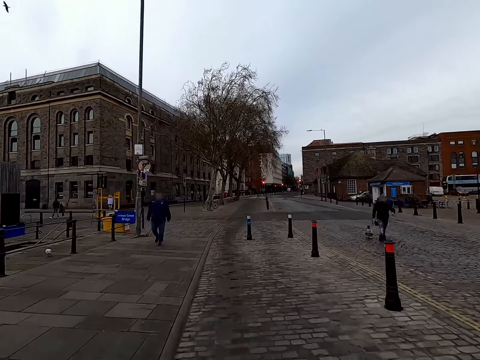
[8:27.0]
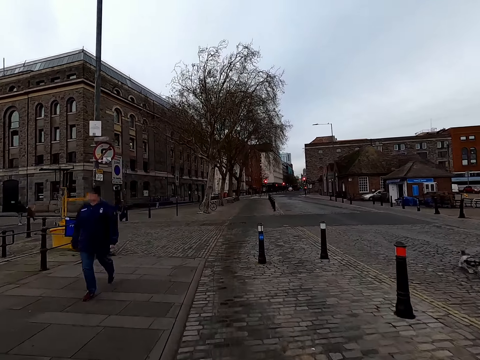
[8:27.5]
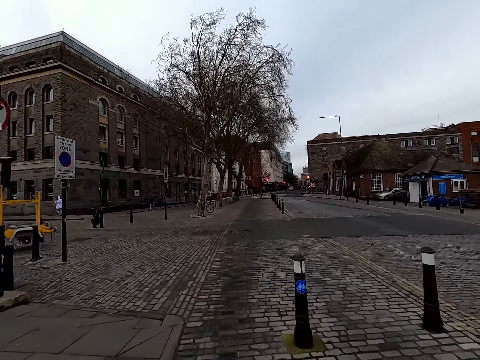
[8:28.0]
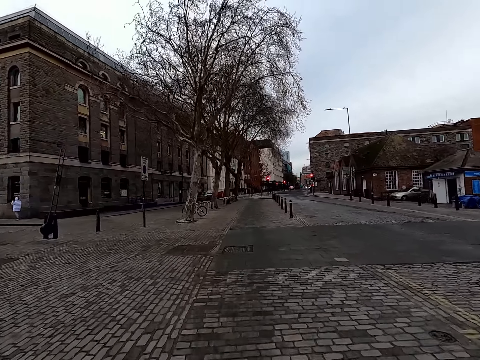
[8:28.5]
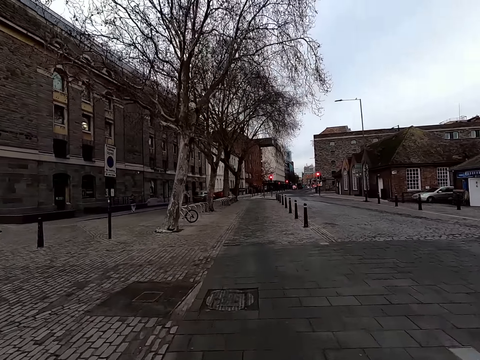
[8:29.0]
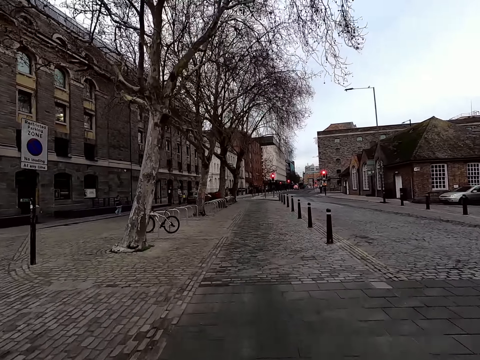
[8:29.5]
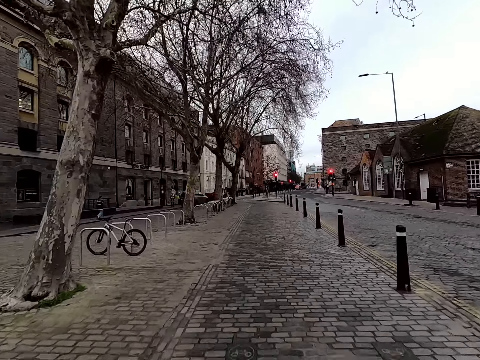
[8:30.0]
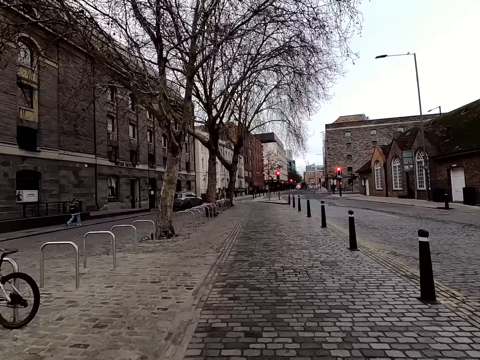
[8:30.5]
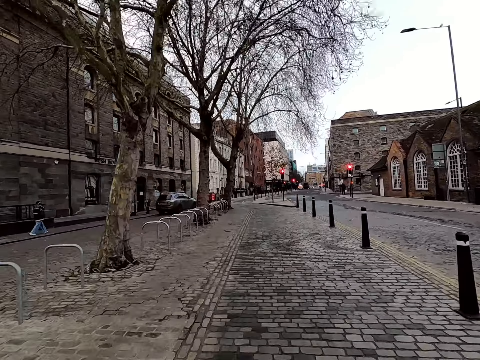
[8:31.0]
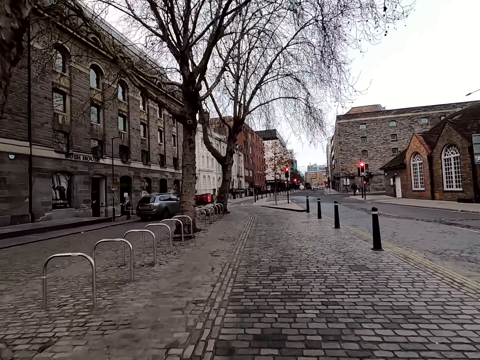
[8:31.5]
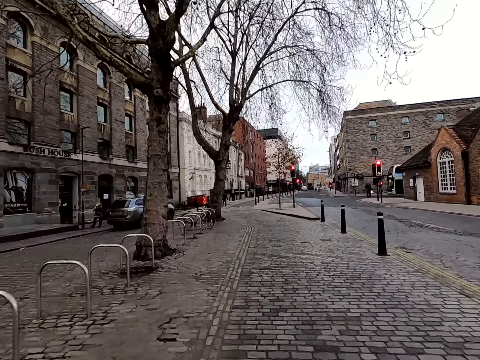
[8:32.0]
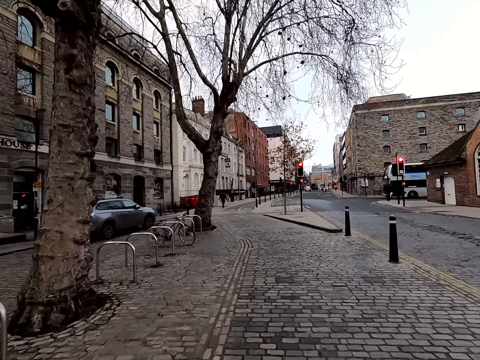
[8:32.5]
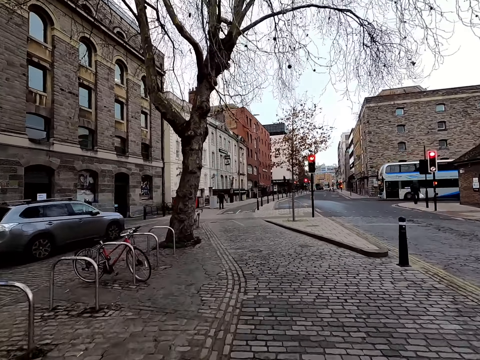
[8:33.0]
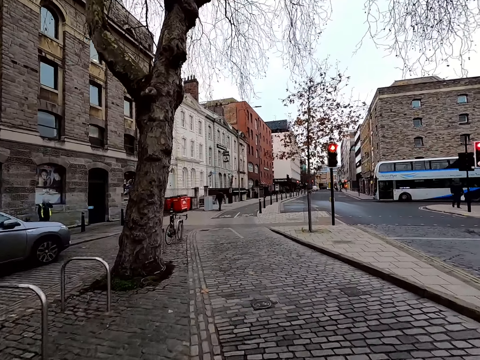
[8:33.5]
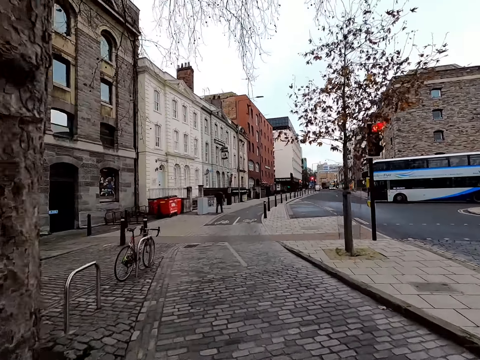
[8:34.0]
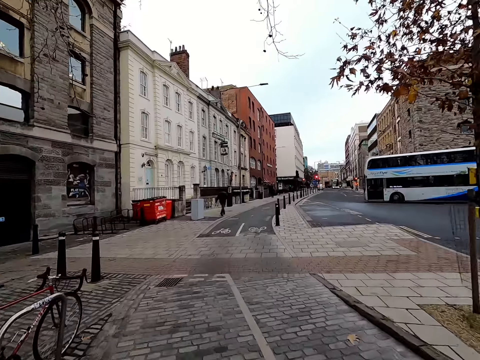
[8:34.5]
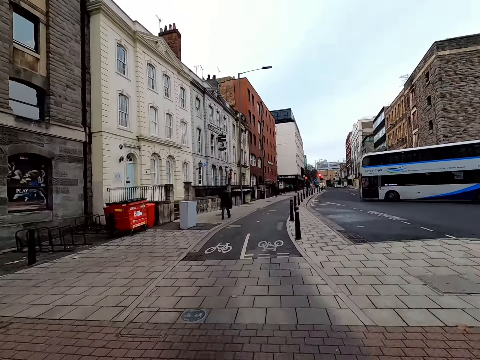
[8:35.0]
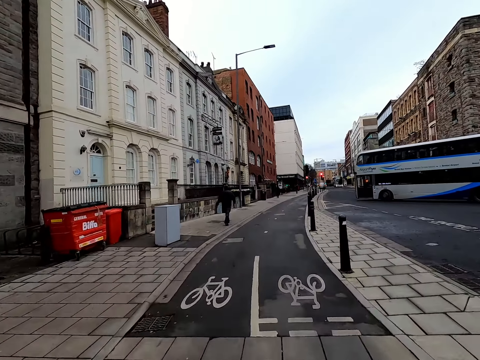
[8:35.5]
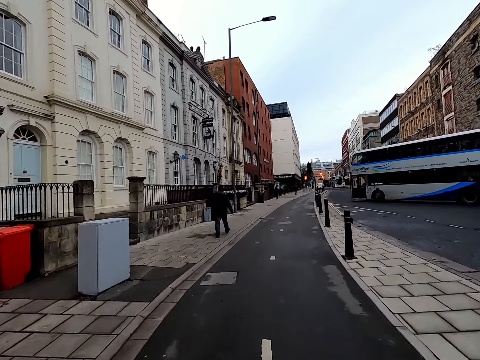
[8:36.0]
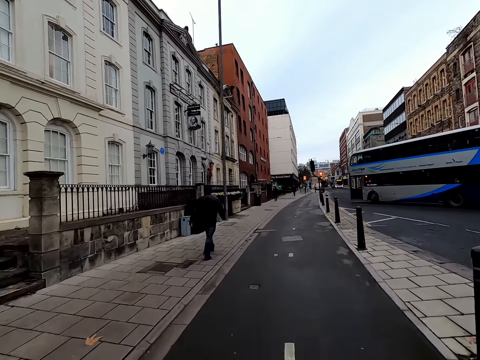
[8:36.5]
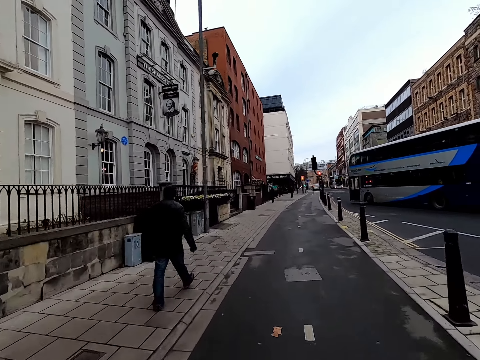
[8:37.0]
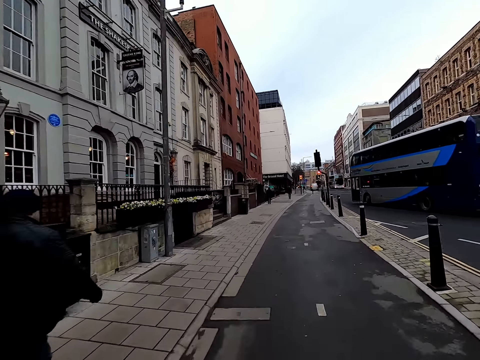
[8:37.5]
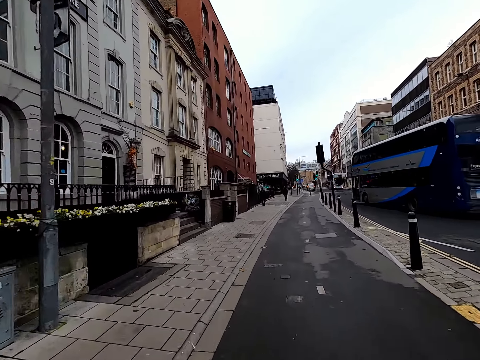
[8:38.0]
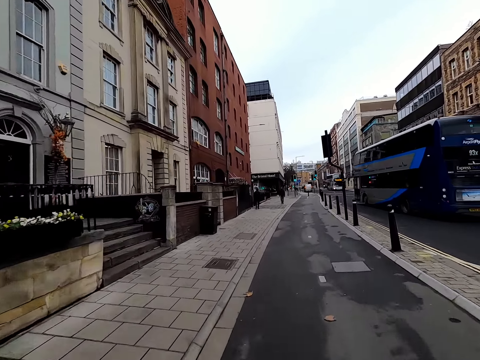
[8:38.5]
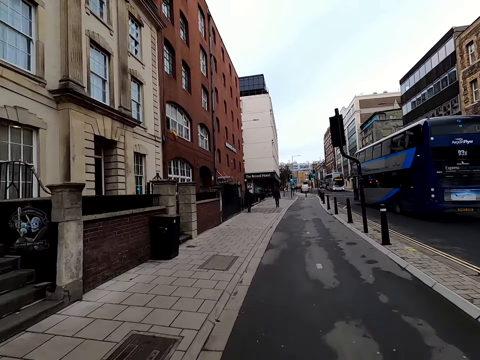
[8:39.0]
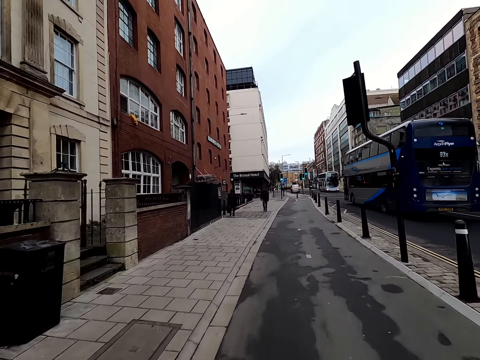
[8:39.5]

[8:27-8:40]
The camera wearer rides past a man. They ride past another man.

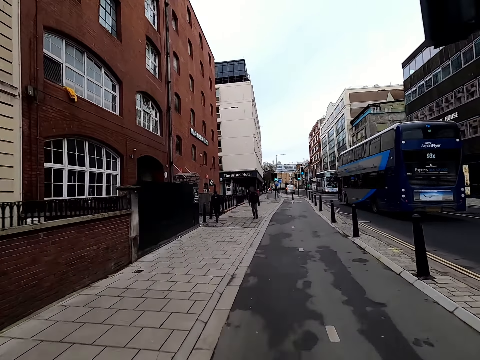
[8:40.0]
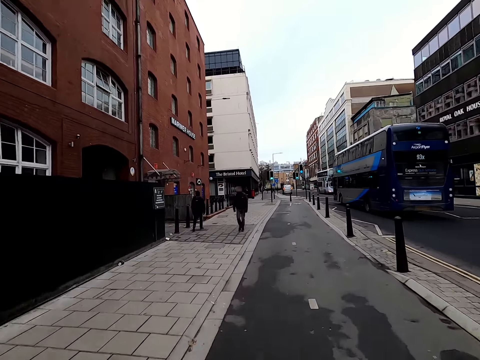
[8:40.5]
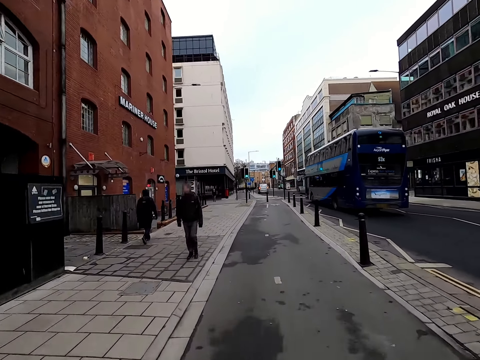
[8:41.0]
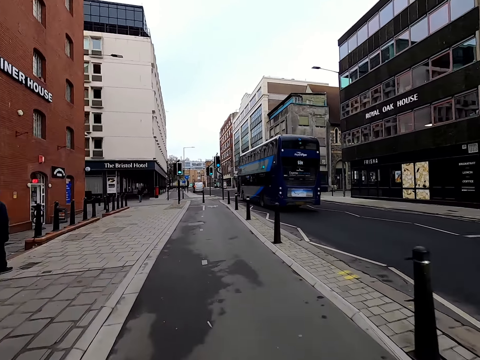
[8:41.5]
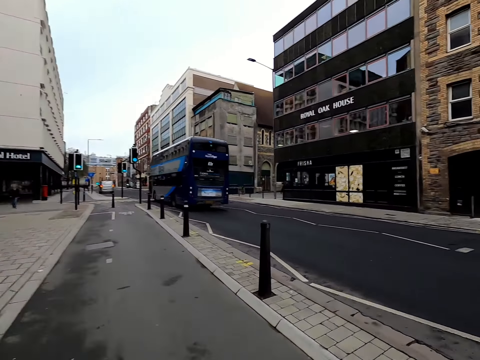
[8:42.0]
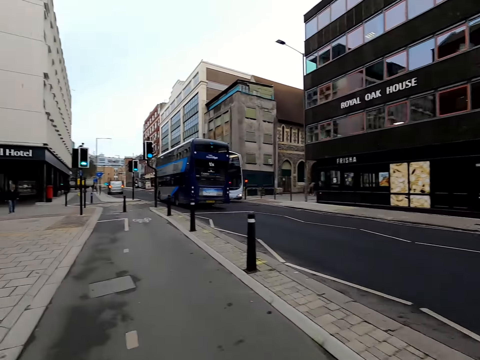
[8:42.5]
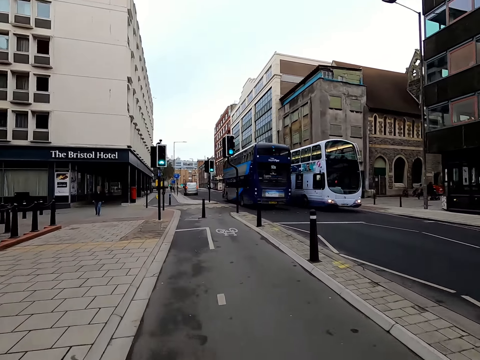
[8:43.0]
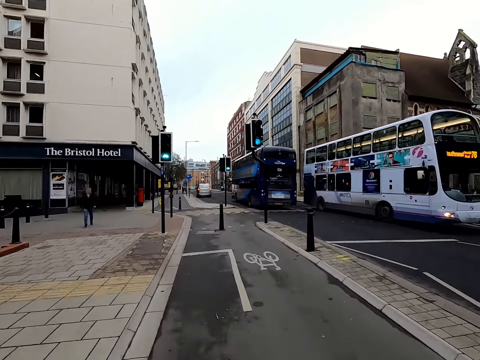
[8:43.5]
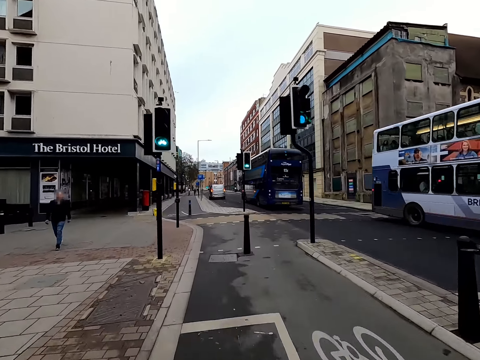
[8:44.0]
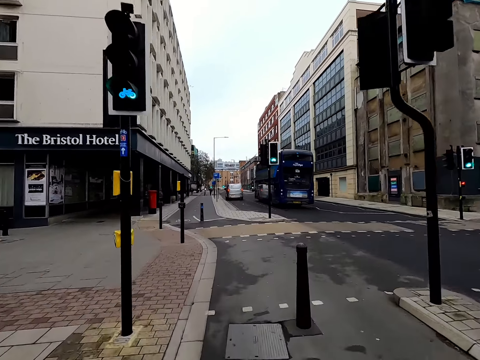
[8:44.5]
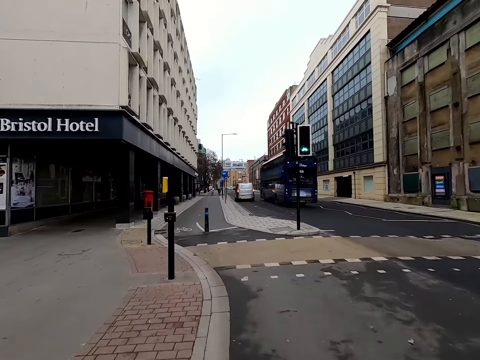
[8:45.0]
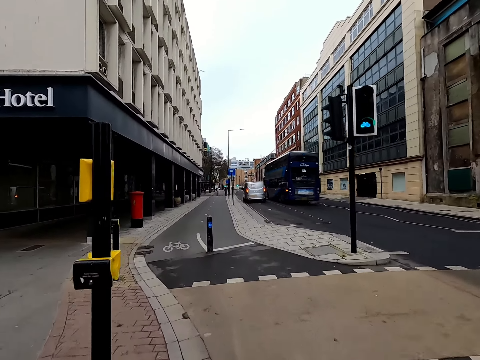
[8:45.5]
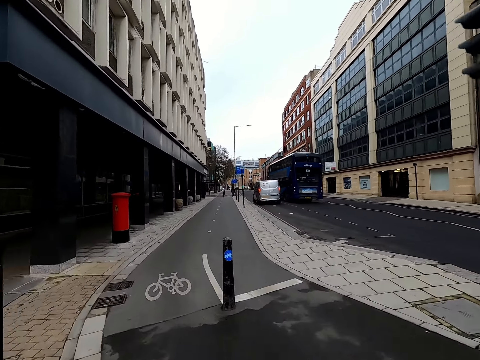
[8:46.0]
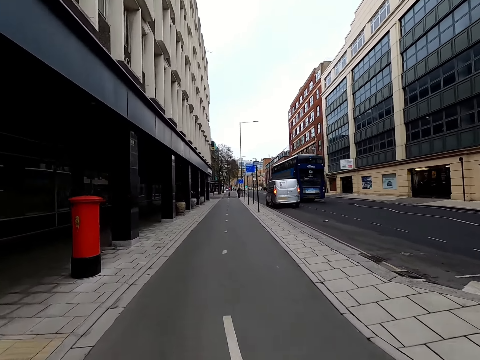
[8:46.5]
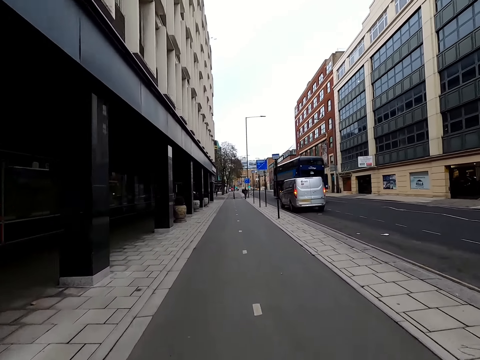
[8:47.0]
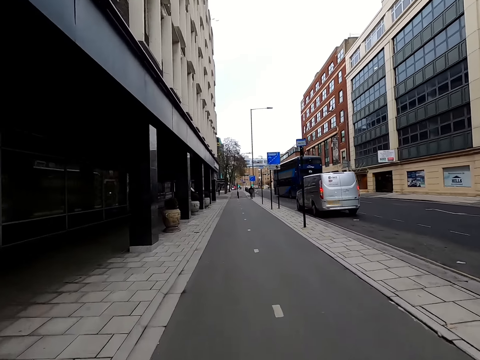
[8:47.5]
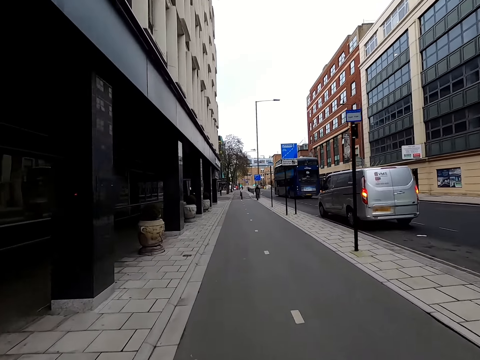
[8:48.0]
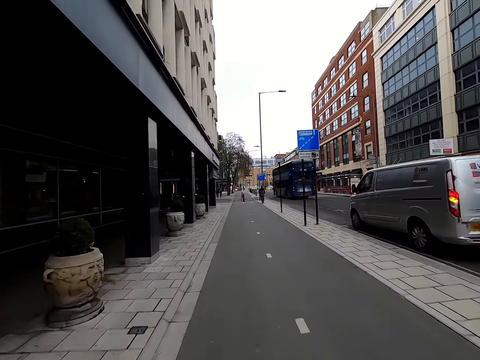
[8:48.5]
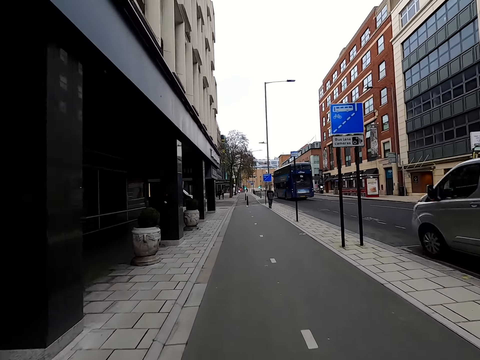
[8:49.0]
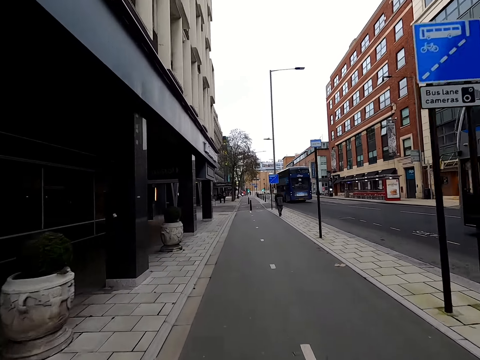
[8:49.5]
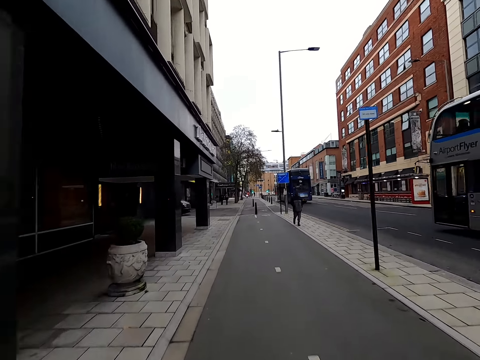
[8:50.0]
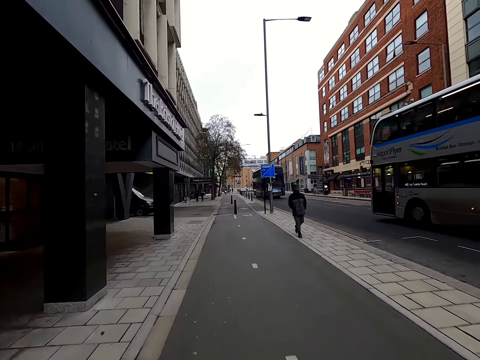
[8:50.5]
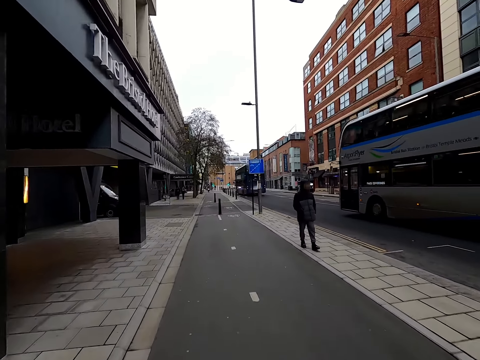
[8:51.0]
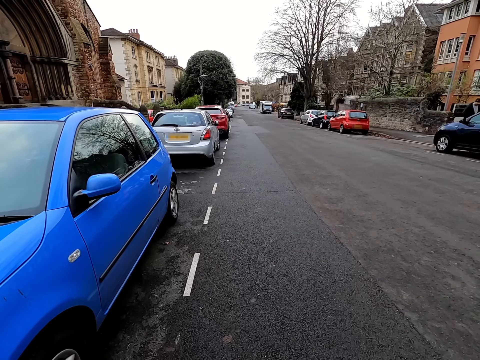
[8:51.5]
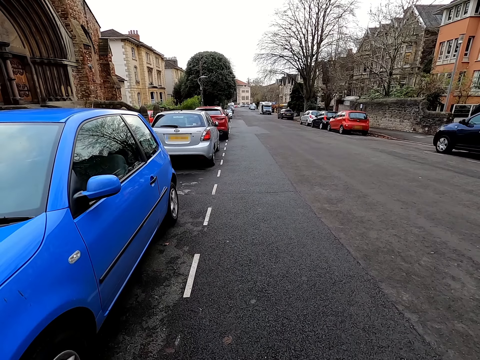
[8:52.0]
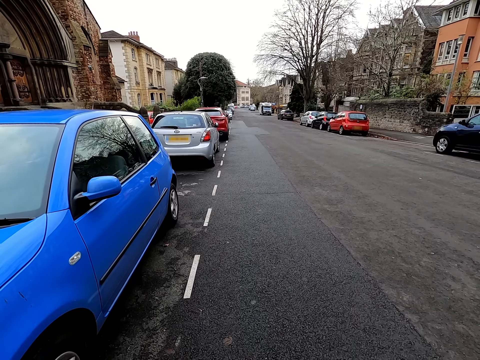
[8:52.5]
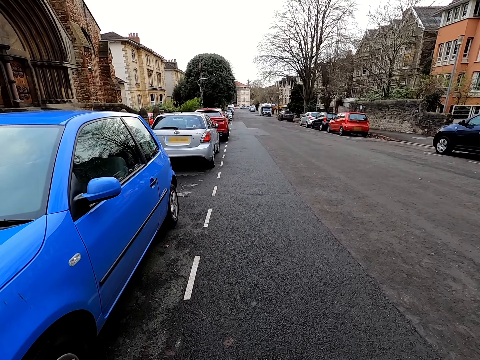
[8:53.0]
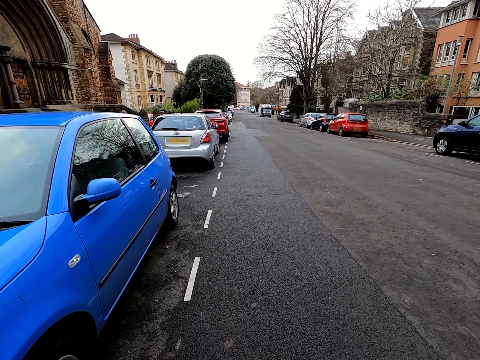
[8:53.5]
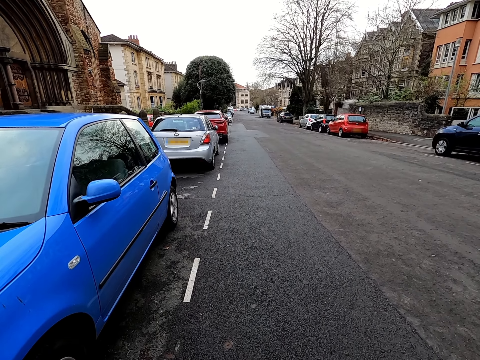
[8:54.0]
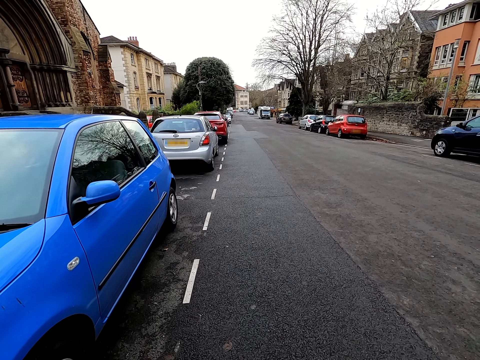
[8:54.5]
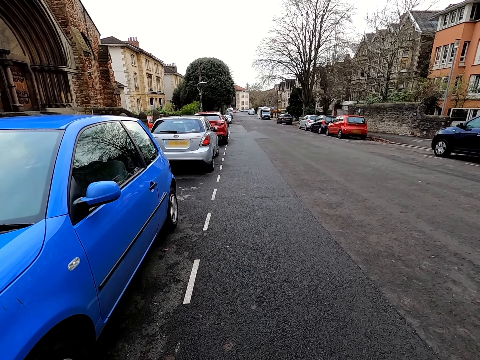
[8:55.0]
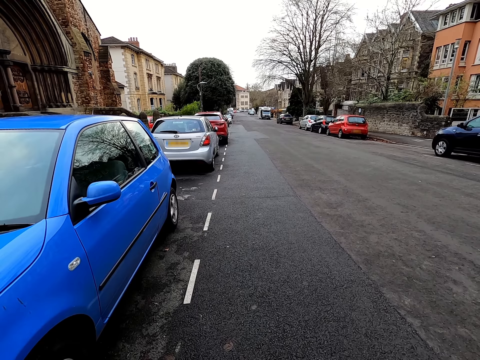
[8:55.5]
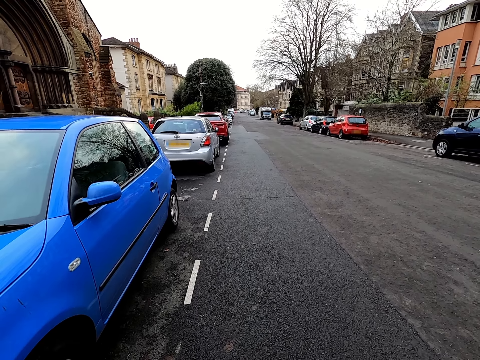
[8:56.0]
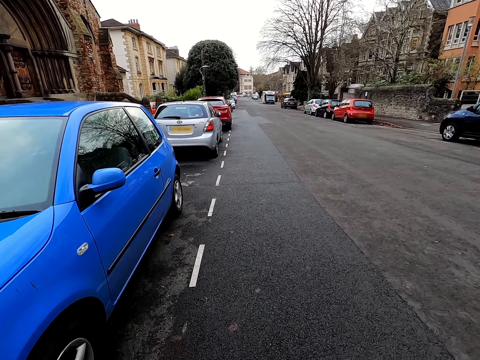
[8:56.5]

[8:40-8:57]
The camera wearer rides past a man and another man. They ride past a bus. They ride past a third man. They ride past a silver van. A grey bus drives past the camera wearer. The camera wearer stops.
